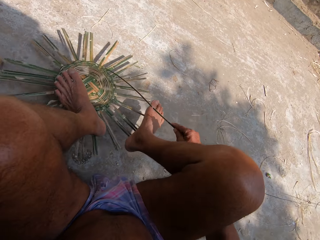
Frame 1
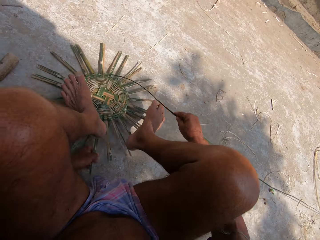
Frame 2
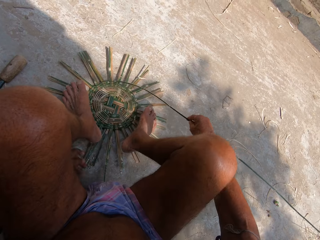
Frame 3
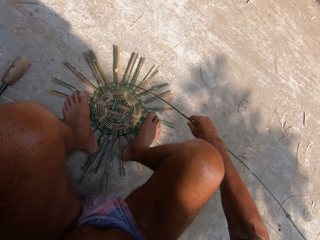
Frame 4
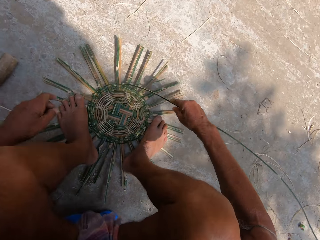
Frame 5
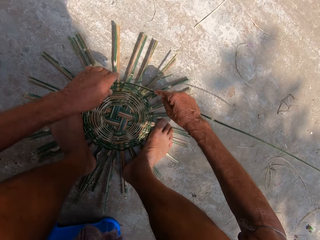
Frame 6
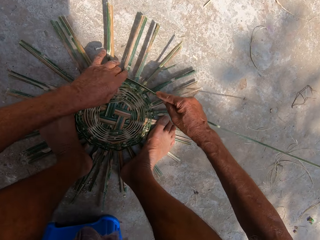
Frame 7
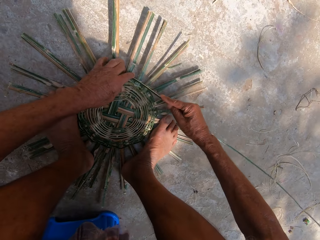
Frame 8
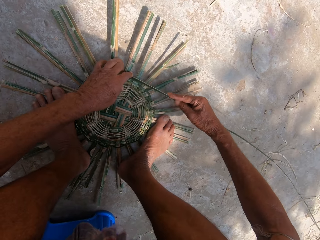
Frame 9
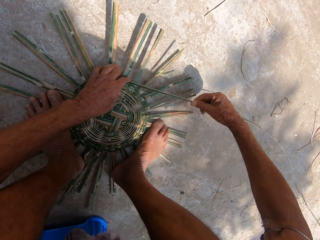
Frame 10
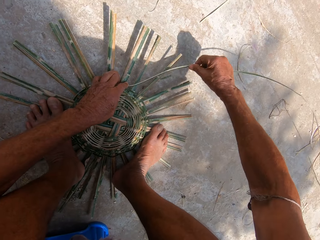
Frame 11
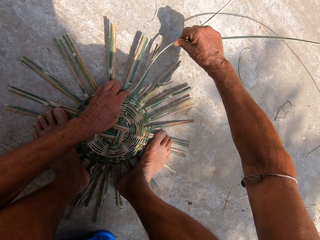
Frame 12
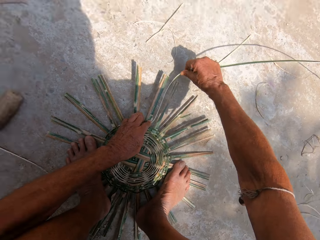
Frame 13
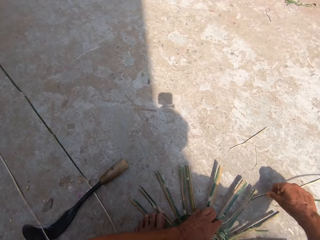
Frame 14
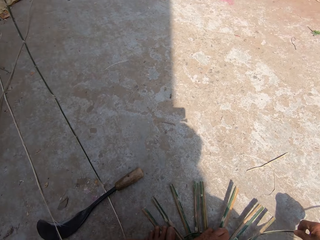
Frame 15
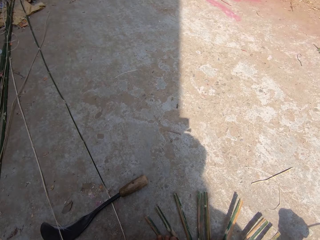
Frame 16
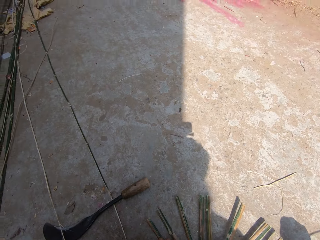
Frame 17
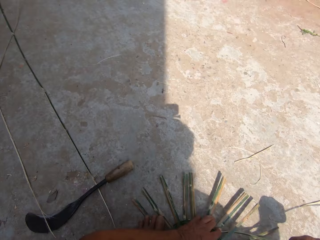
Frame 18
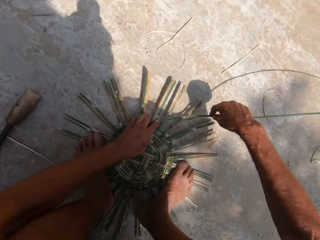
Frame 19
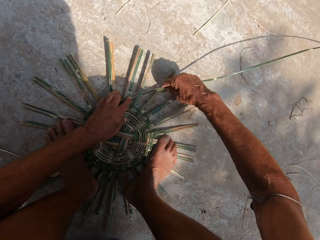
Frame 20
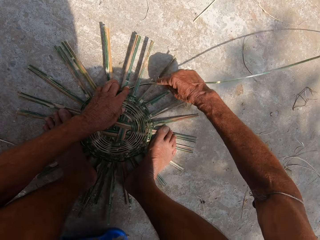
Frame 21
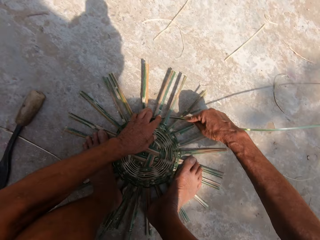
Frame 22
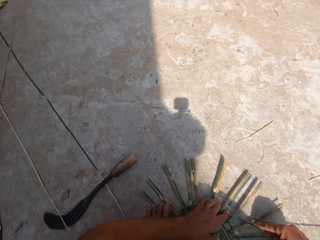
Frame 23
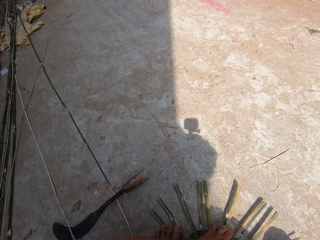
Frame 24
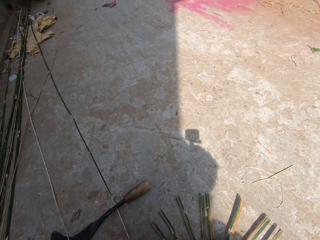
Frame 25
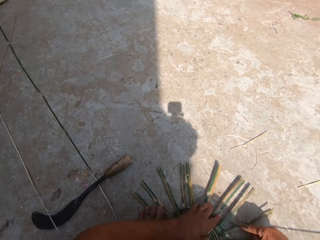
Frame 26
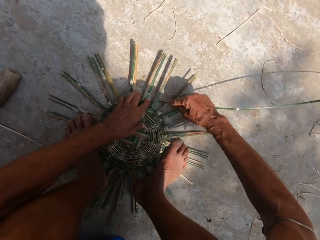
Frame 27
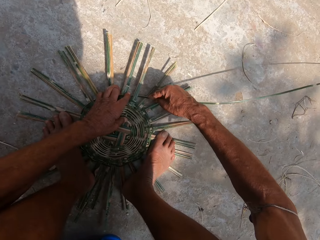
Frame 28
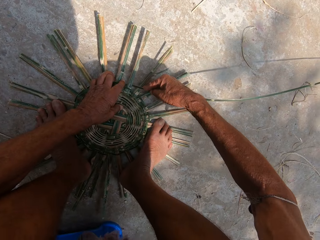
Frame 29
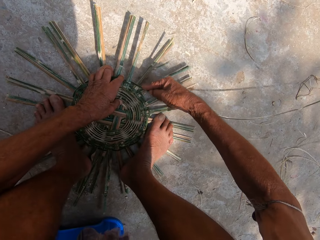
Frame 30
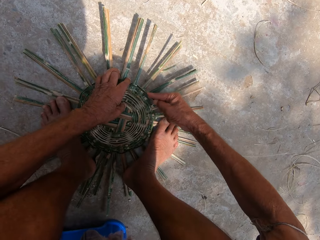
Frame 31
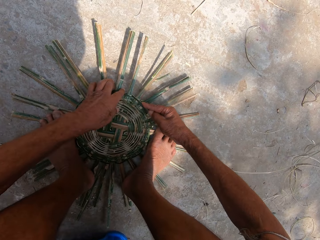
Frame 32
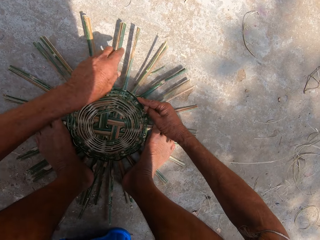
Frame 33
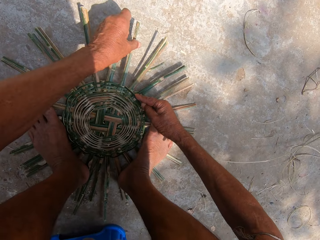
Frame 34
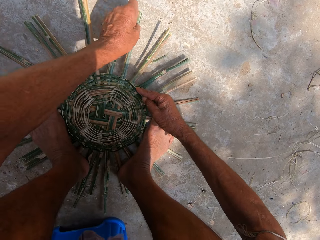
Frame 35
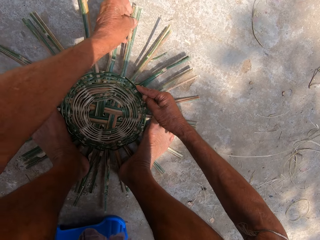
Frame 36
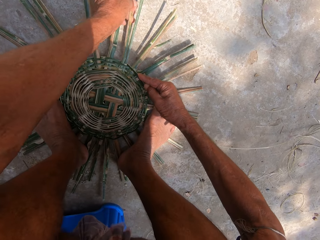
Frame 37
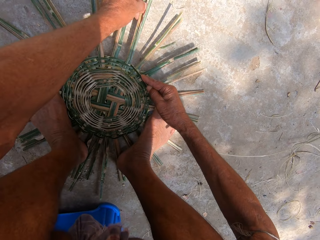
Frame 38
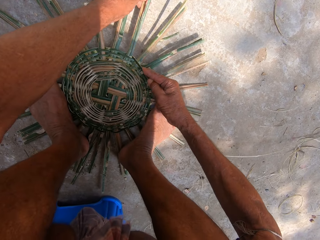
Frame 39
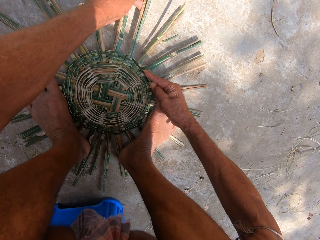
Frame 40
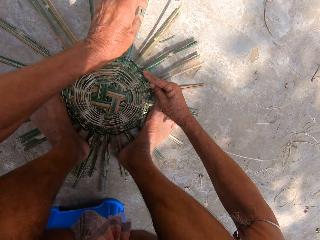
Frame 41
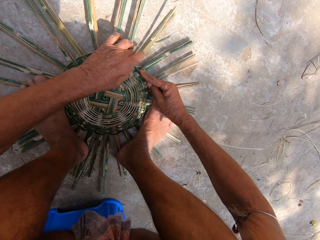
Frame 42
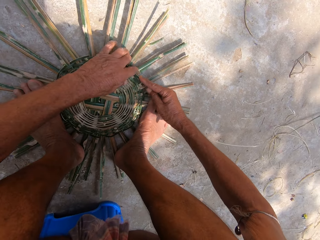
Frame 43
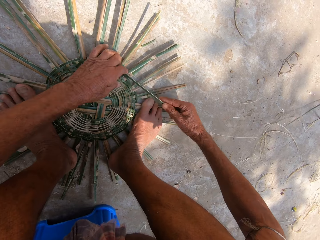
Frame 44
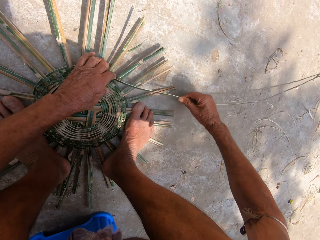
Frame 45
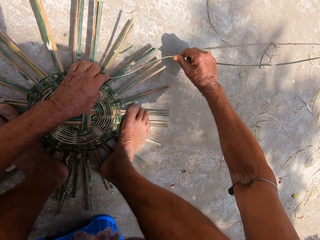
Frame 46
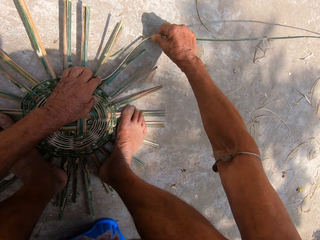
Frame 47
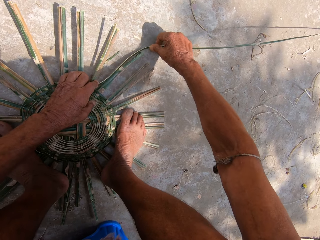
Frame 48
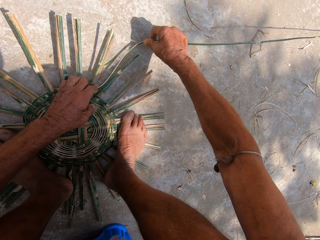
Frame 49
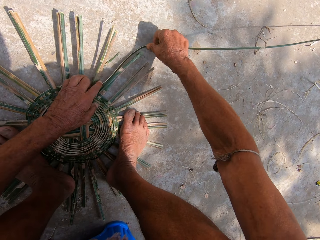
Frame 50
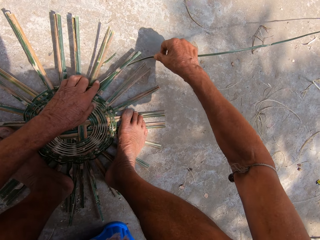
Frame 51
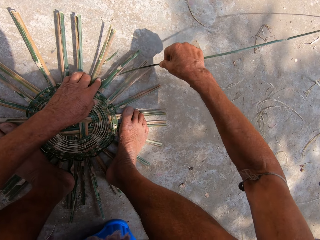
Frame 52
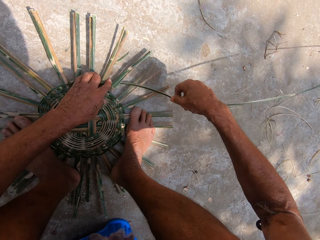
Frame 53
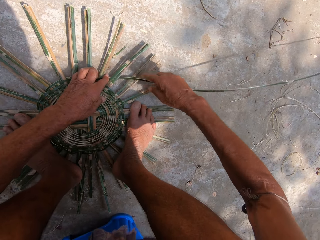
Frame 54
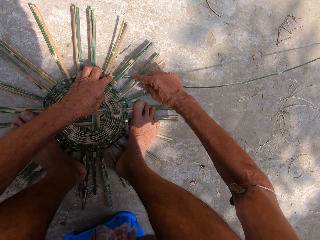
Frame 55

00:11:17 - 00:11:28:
The camera wearer pulls the reed. He adjusts the basket on the floor with his left hand. He steps on the basket on the floor with his legs. He turns the reed. He weaves the basket on the floor with the bamboo strip in his hands. He holds the reed. He interacts with a man in the background. He inserts the reed. He weaves. He holds the bamboo. He pulls the reed.

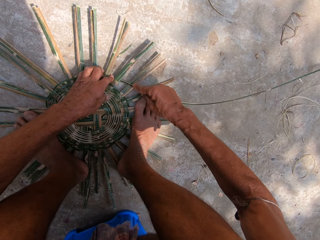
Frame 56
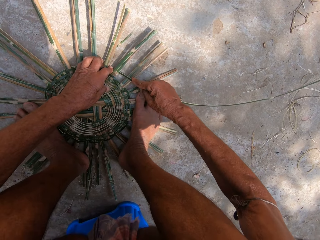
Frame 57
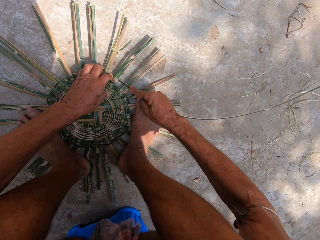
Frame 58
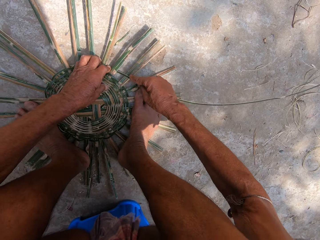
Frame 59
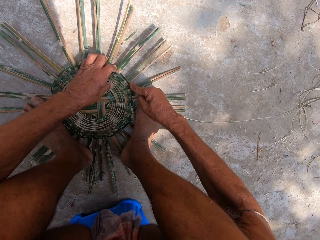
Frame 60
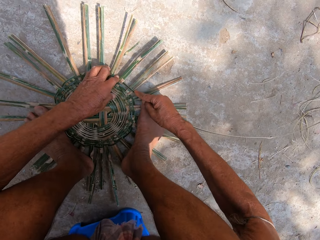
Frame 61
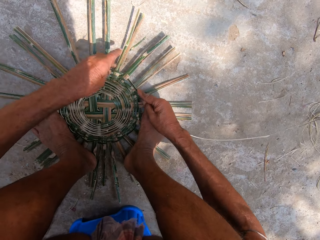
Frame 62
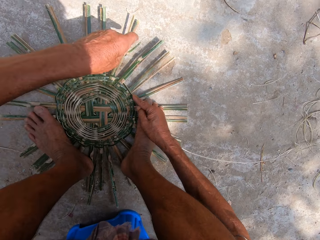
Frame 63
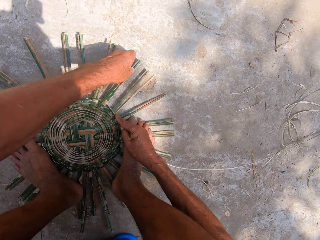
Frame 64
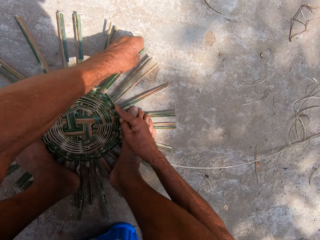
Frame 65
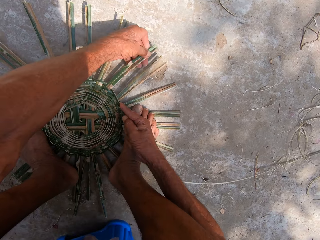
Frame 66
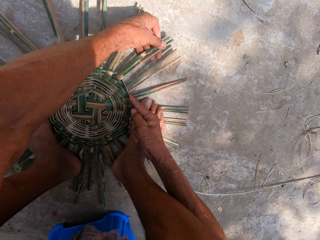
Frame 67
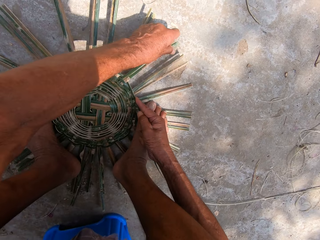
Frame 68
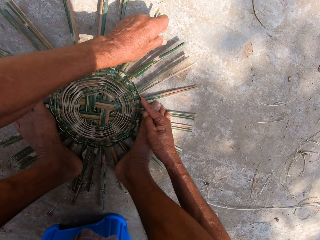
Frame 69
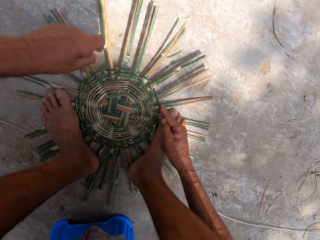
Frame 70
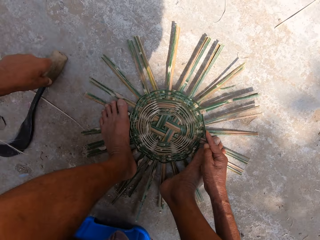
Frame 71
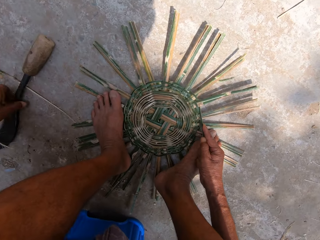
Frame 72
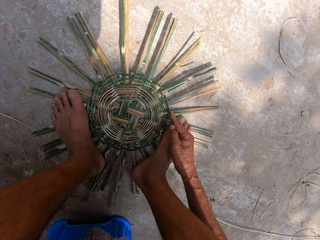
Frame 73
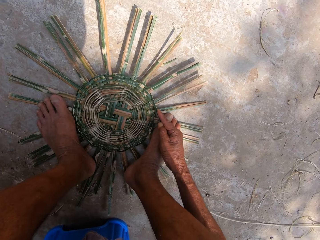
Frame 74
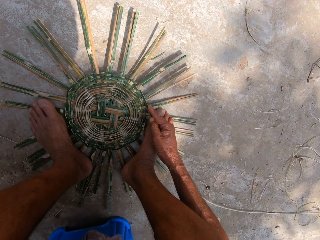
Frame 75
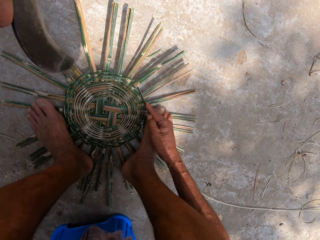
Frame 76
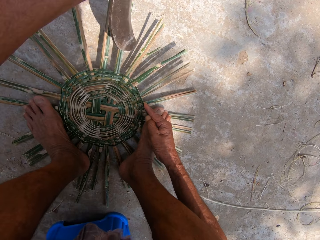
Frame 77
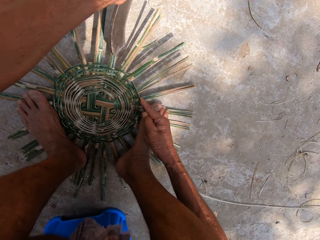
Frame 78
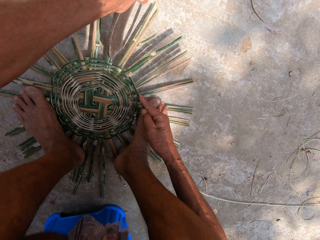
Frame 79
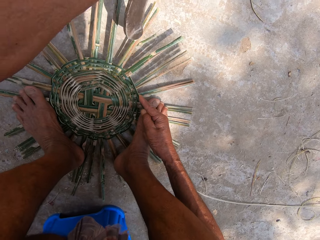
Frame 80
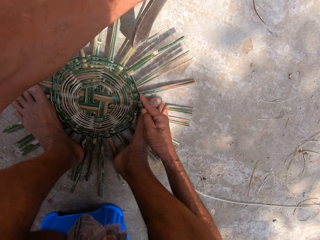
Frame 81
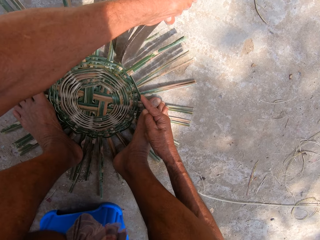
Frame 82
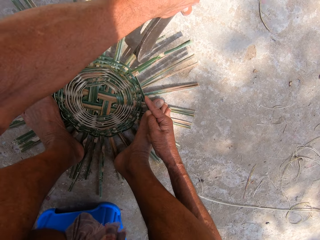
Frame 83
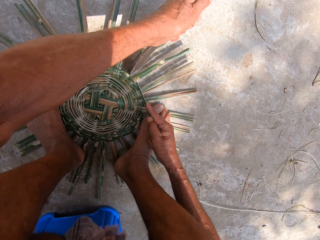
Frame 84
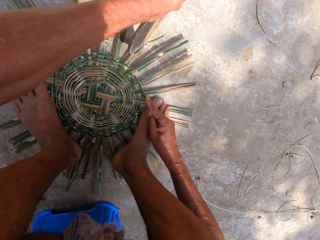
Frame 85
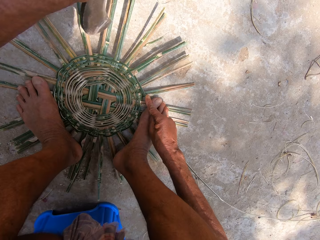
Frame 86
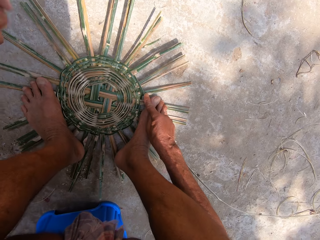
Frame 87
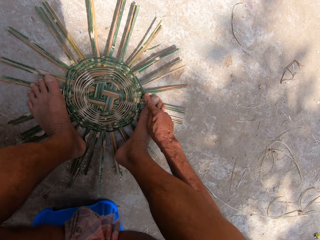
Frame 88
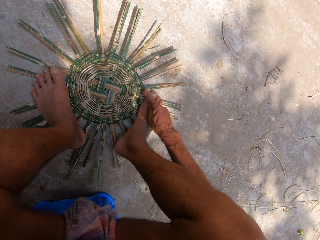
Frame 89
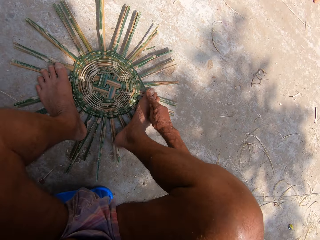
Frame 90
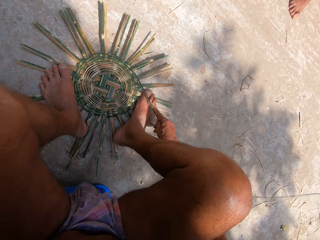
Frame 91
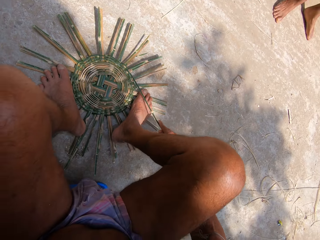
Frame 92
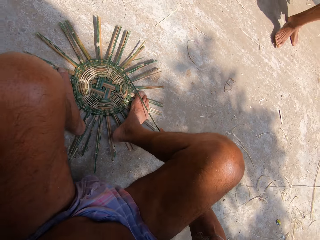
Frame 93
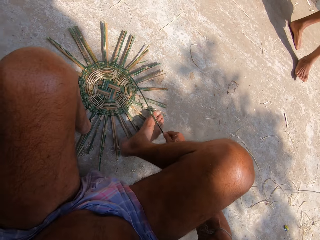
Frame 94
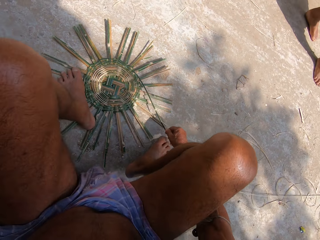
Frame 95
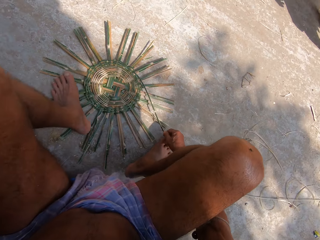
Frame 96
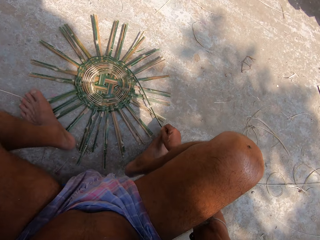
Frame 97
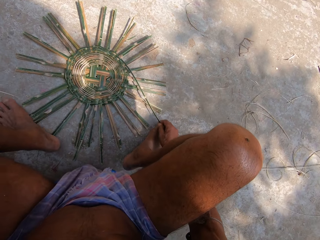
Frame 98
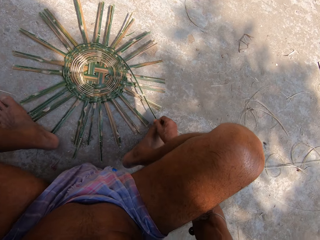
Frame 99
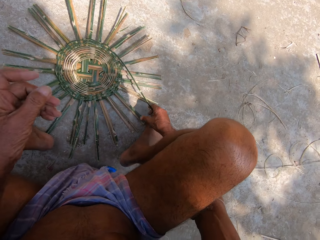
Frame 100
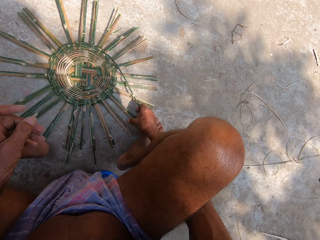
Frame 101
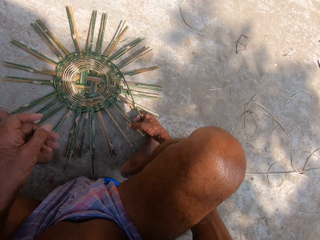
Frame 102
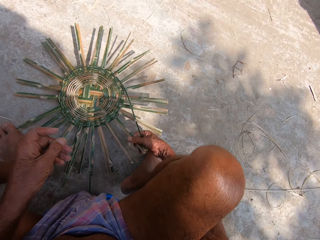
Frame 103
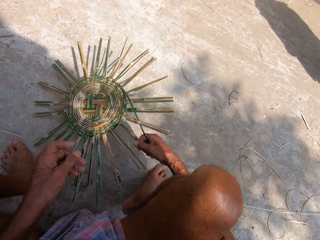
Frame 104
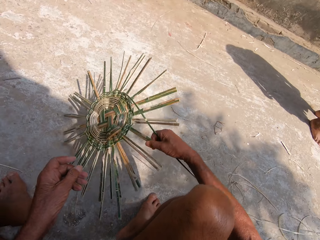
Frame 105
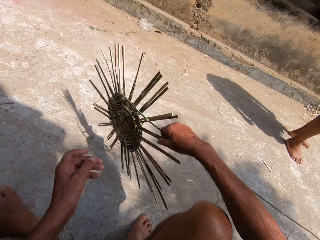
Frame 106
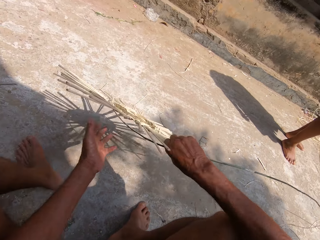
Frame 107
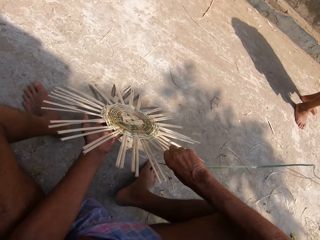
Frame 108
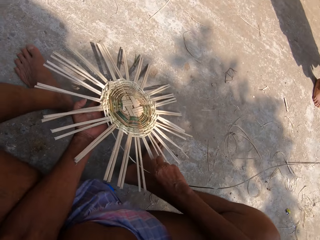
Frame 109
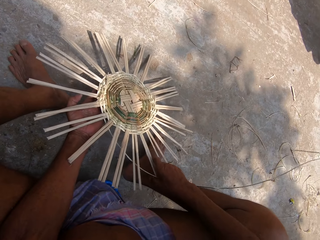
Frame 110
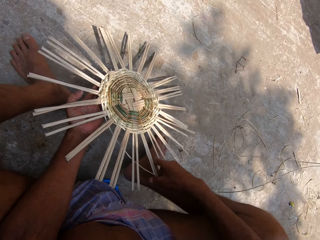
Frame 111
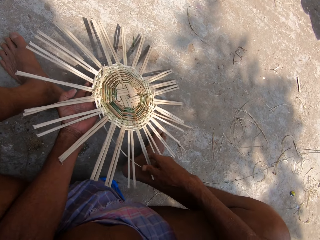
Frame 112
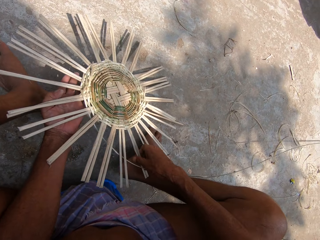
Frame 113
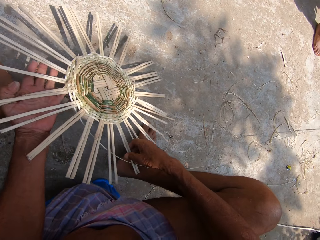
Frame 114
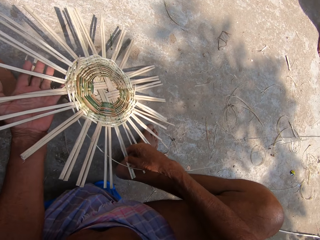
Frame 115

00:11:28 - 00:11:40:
The camera wearer inserts the reed. He weaves and holds the bamboo. He picks the sickle from the floor with his left hand. He removes his hands. He hits the basket on the floor with the sickle in his left hand. The man screams at the background. The camera wearer pulls the reed. He picks up the basket from the floor with his right hand. He drops the machete. He holds the basket with his left hand. He turns the basket.
